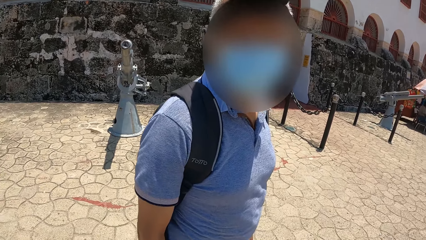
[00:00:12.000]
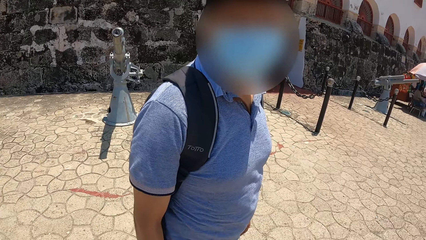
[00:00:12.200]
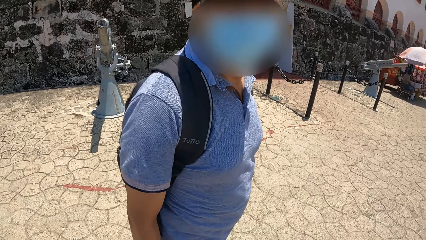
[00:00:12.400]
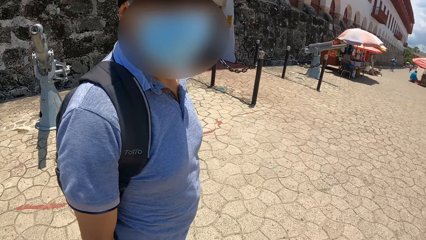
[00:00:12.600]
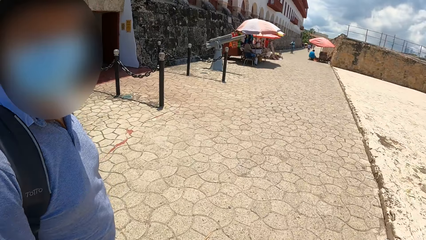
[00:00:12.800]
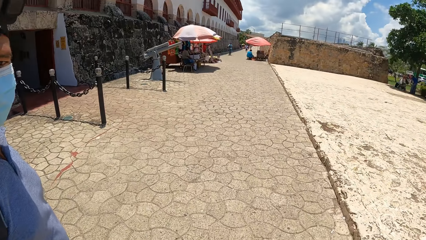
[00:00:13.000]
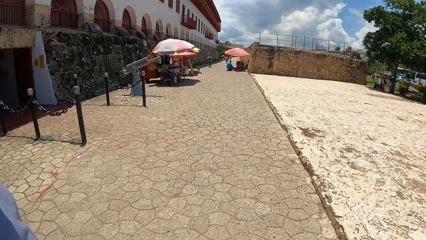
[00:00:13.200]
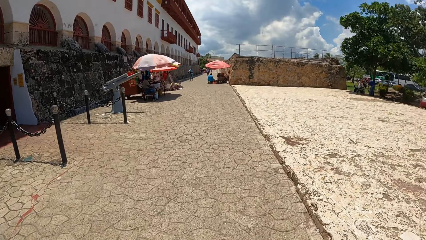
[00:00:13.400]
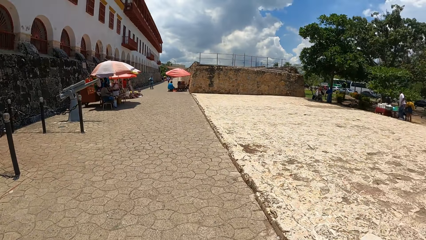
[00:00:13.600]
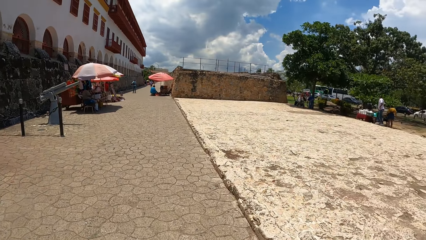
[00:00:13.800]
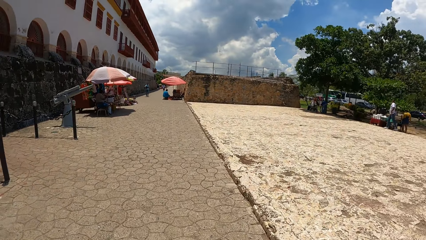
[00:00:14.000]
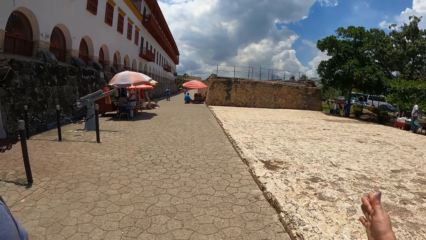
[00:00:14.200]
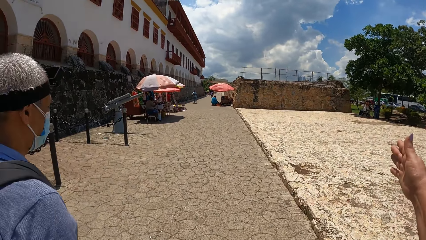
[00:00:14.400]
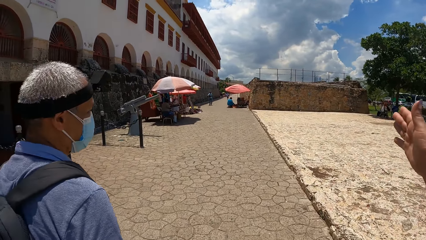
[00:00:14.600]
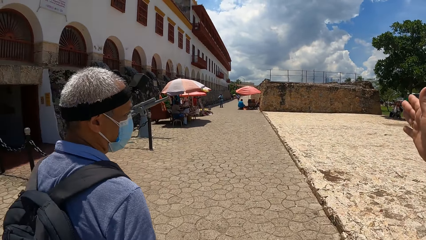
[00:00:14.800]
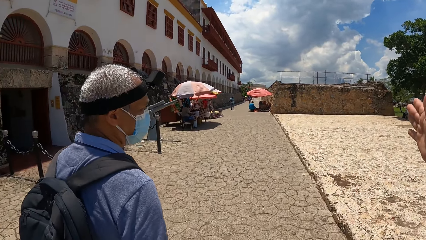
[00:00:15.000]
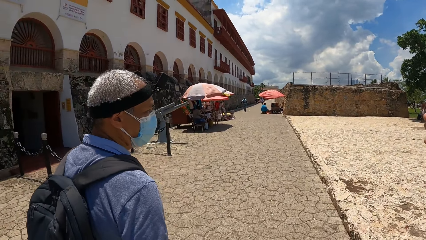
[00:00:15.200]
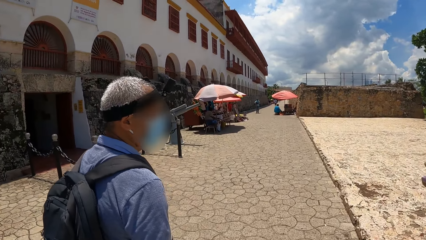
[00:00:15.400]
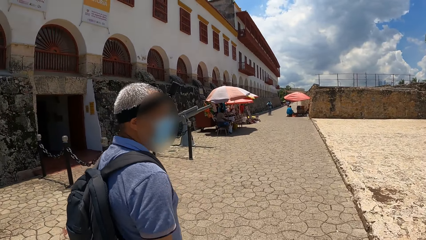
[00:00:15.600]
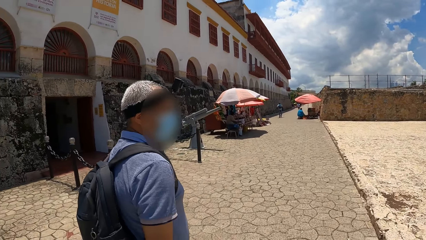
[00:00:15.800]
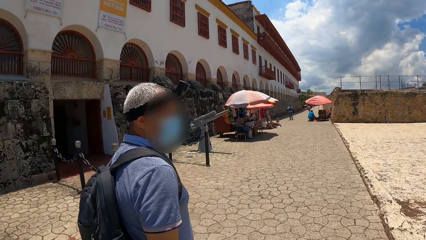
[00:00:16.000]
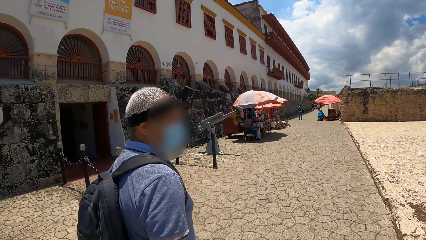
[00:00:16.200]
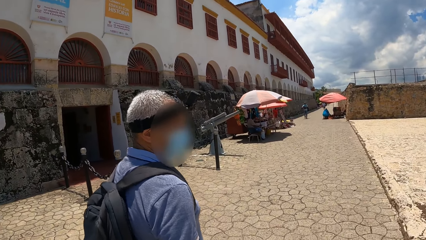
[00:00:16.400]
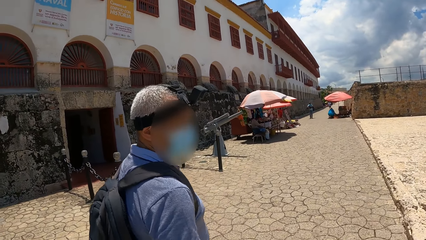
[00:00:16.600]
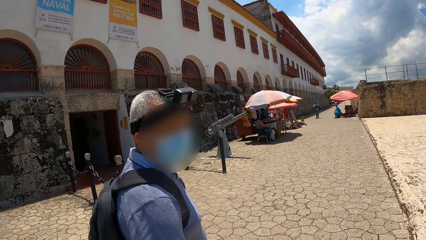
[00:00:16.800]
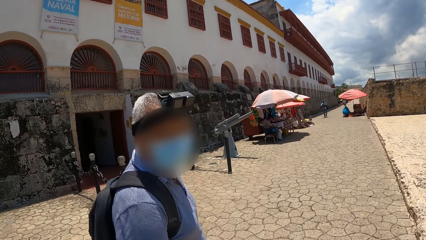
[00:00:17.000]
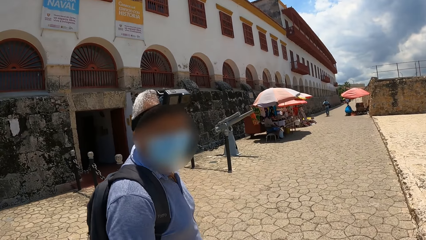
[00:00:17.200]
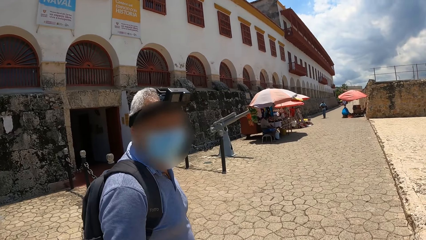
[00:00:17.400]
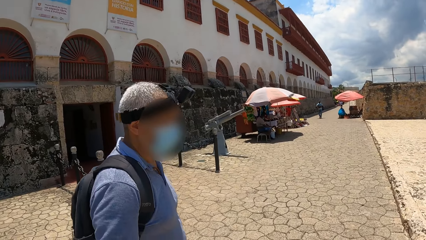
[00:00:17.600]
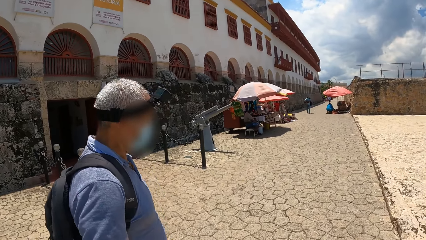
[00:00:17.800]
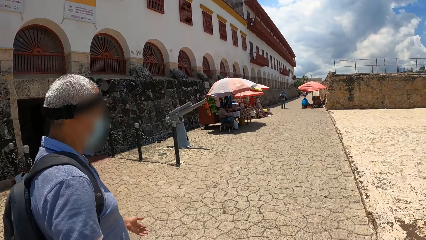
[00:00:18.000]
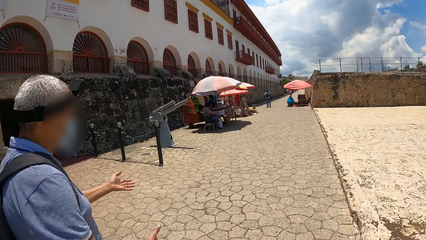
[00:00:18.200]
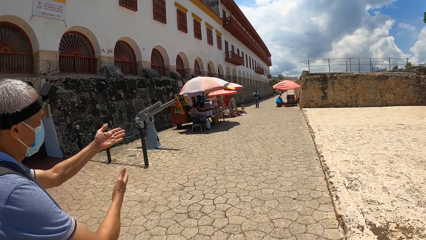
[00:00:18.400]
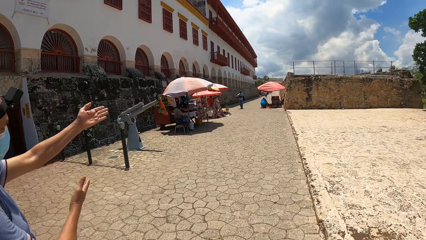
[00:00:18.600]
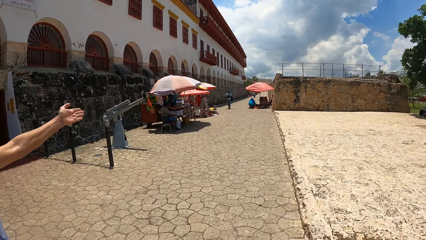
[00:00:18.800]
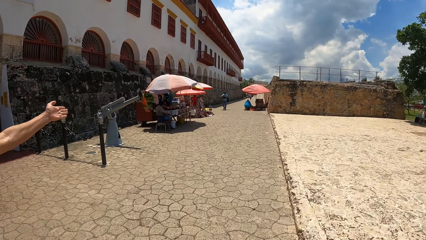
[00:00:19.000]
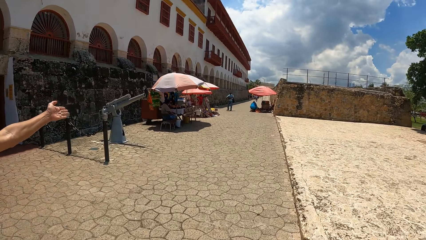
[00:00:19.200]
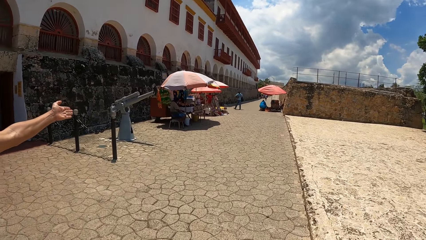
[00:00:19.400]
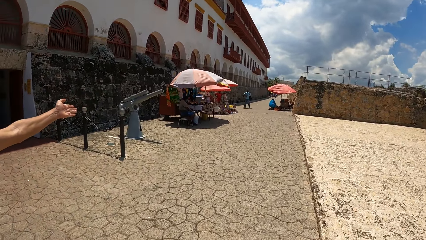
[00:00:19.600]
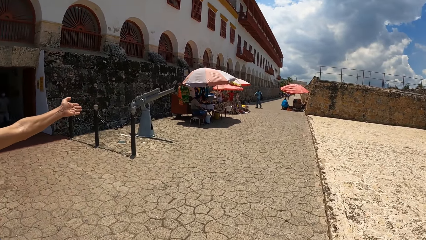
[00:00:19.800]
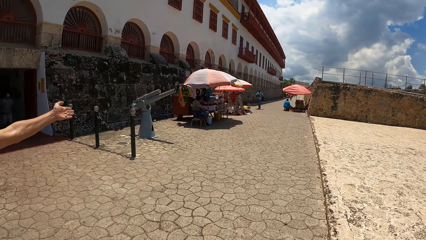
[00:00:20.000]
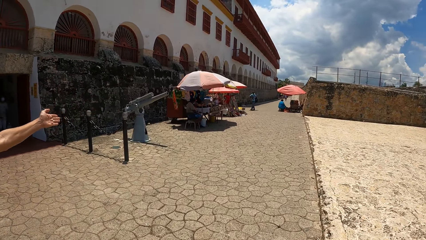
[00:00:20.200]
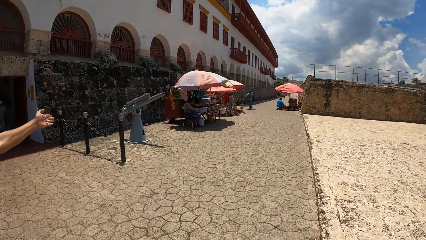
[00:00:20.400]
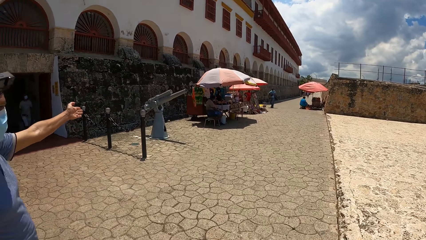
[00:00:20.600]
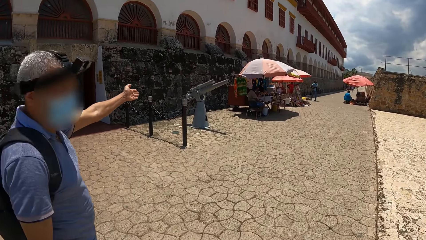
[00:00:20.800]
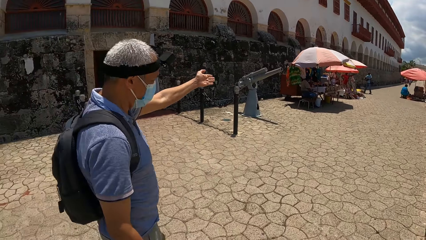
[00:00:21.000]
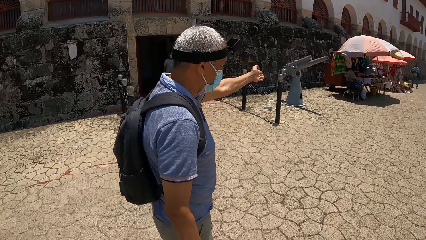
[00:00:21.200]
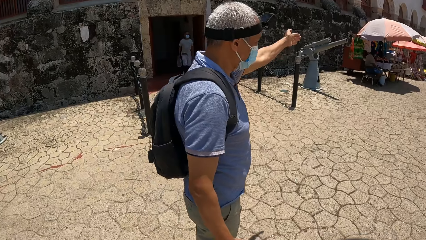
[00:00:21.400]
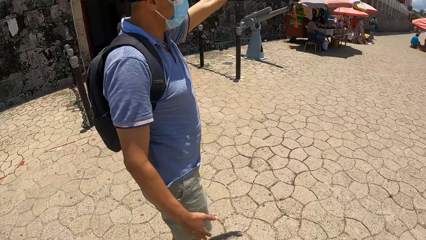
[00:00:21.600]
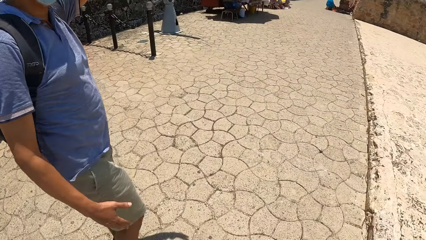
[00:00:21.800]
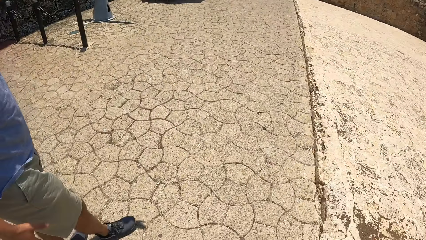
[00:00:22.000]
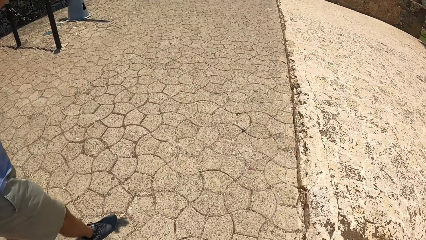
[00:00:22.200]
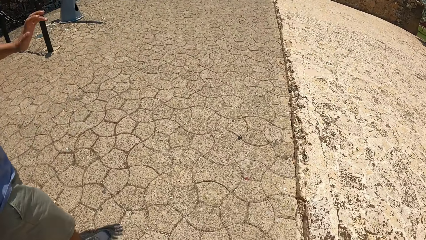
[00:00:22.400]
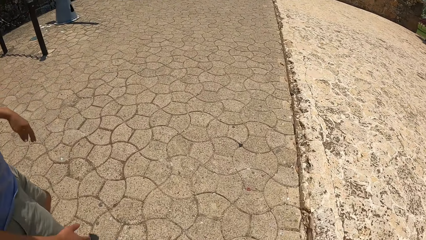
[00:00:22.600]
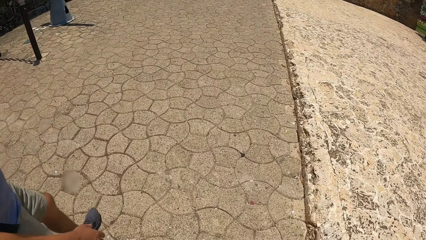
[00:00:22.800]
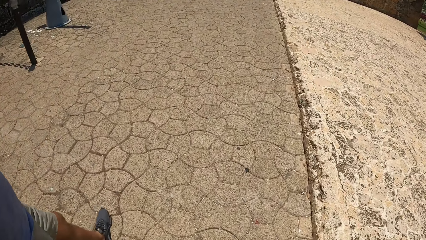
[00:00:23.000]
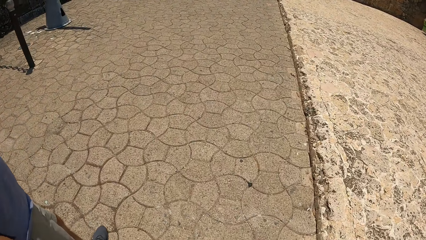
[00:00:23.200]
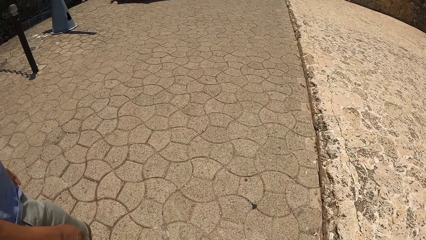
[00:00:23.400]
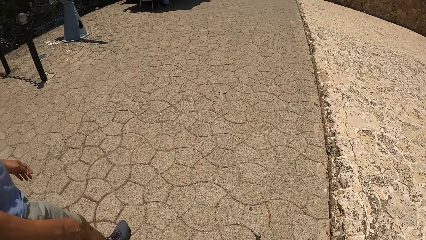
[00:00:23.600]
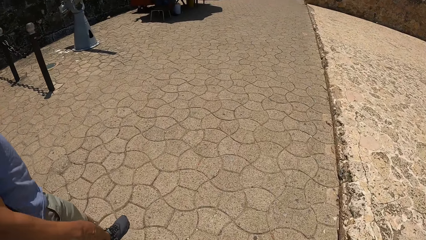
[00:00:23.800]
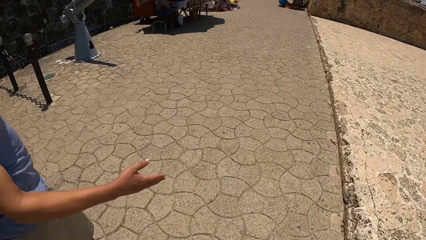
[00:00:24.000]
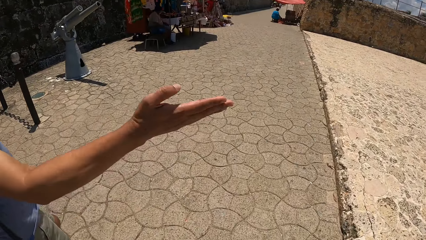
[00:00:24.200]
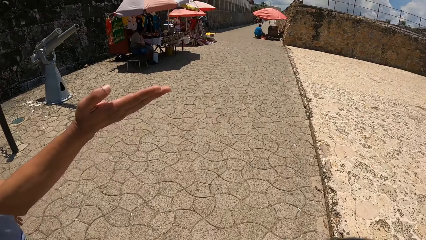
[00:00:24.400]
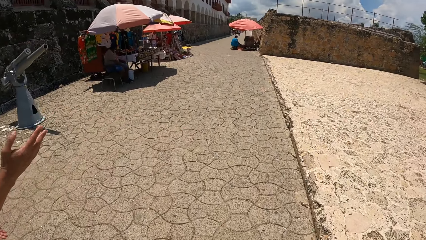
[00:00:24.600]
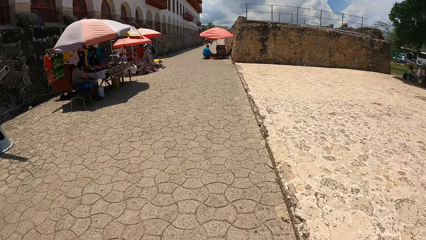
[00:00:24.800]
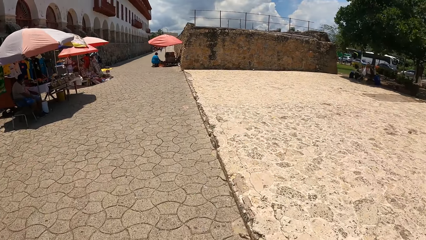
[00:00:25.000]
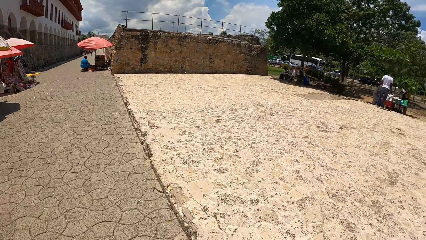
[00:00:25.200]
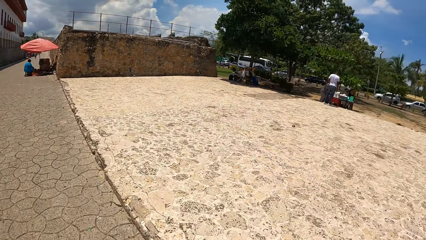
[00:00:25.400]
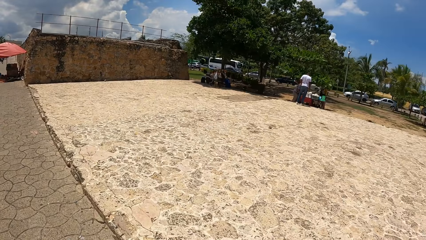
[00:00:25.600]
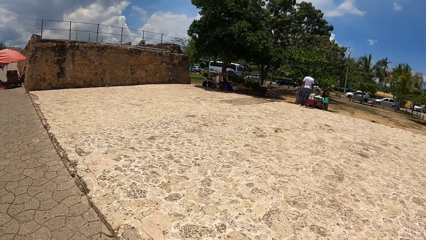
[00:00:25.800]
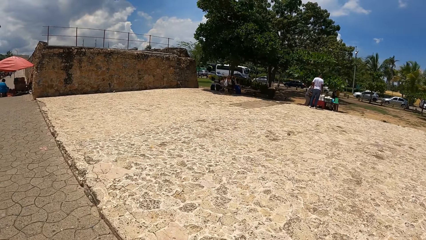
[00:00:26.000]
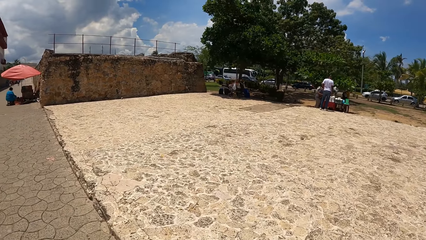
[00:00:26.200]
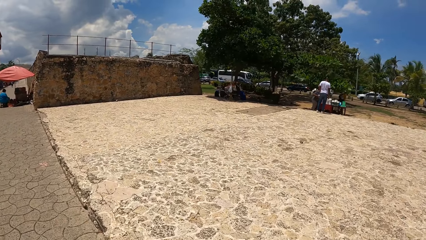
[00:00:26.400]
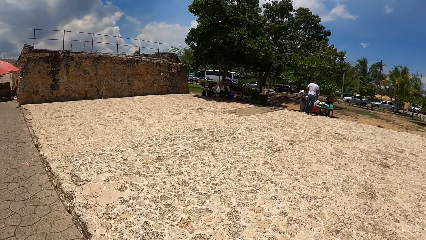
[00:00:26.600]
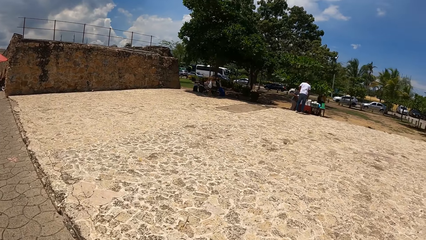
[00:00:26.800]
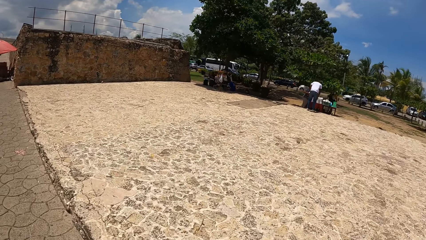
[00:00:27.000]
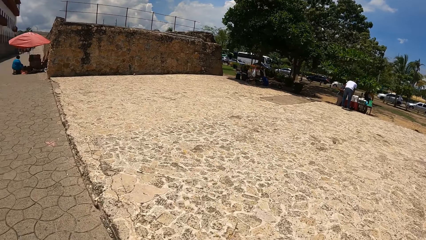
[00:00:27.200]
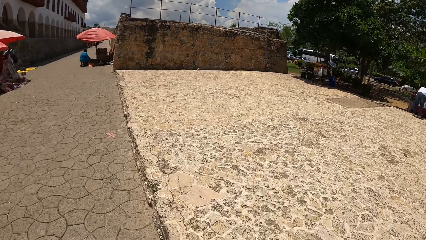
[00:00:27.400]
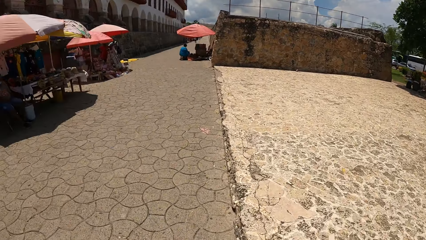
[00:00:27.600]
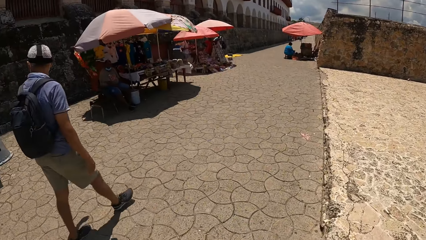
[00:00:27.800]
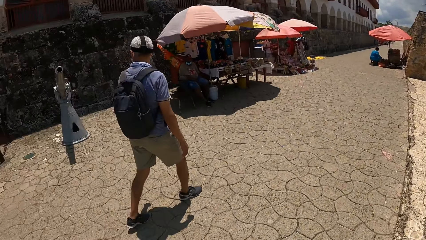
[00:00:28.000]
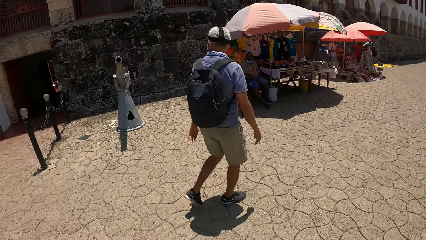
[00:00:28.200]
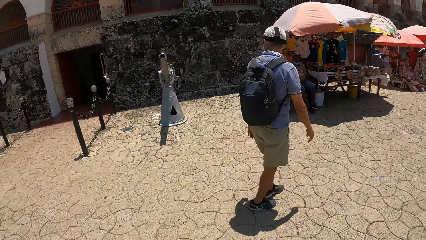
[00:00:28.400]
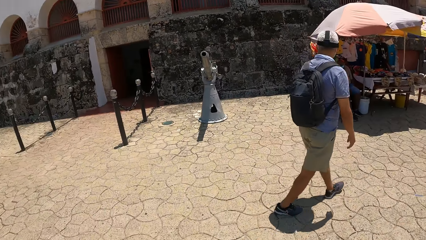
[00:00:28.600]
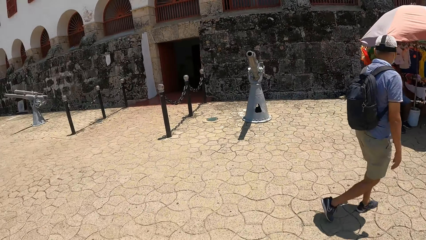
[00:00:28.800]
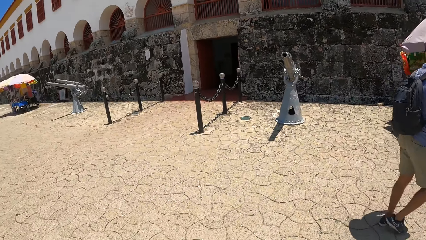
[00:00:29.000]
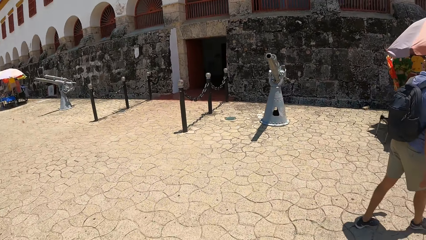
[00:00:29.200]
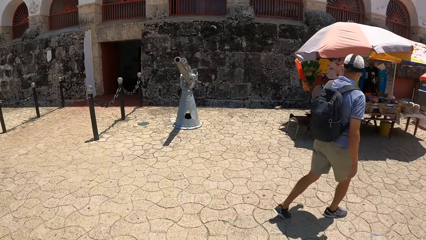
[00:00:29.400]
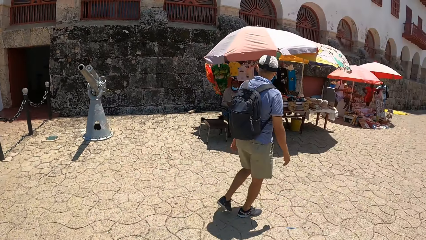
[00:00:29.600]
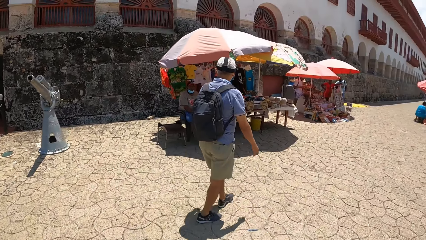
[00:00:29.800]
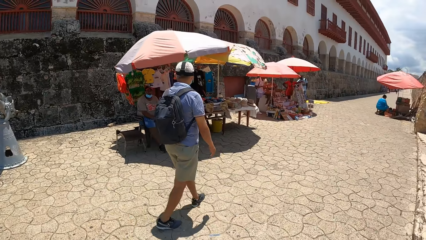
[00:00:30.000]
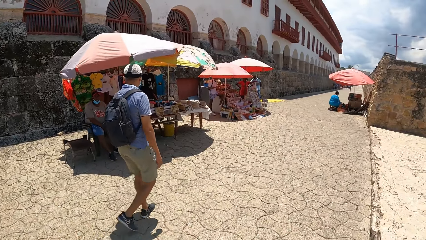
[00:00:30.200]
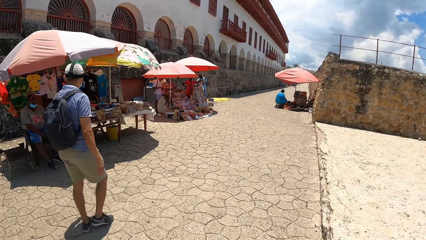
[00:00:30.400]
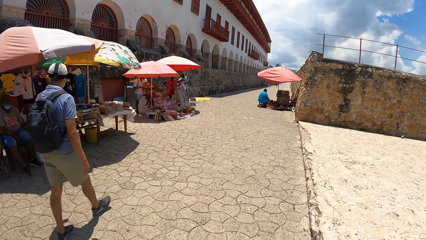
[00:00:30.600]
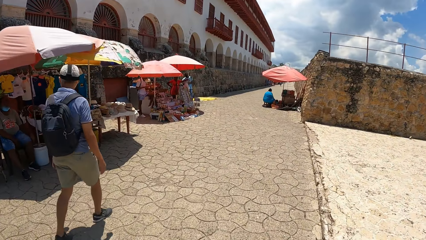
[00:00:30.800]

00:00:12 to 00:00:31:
The camera wearer looks around the compound. They gesture to a man. The camera wearer and the man walk around the compound. The man gestures to the camera wearer. The camera wearer looks around the compound. The camera wearer and the man walk around in the compound. The man gestures to the camera wearer. The camera wearer looks around the compound and walks around the compound. They walk around.
